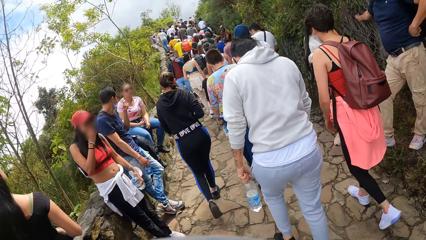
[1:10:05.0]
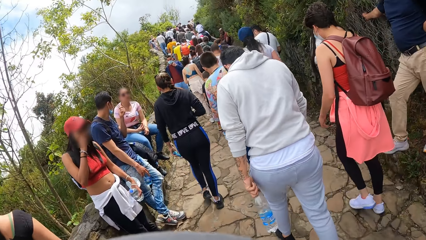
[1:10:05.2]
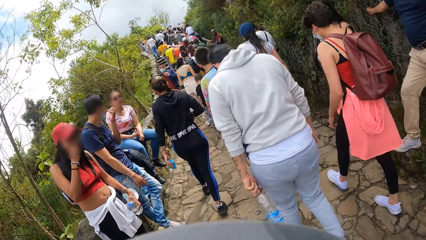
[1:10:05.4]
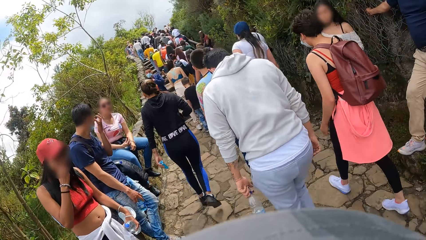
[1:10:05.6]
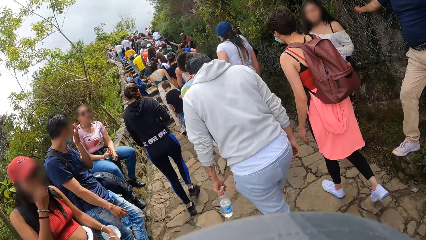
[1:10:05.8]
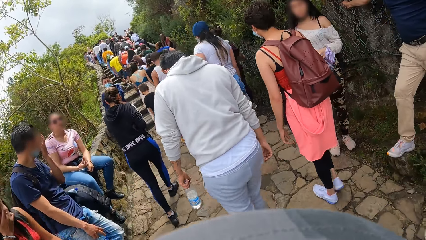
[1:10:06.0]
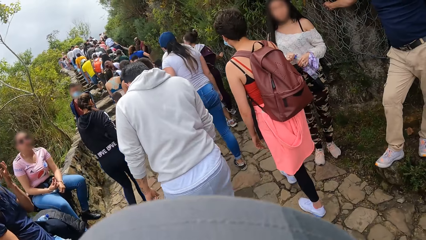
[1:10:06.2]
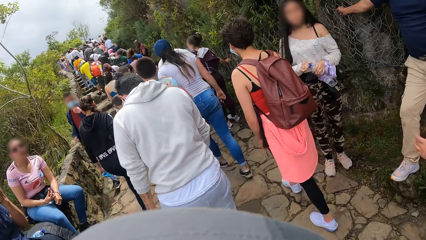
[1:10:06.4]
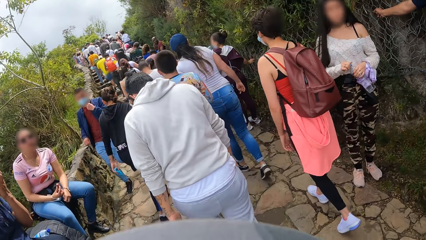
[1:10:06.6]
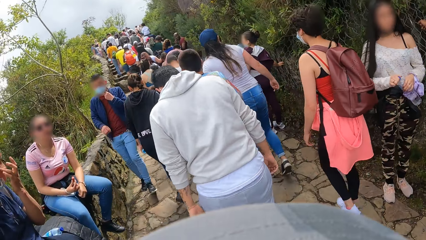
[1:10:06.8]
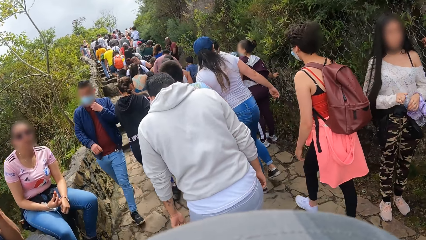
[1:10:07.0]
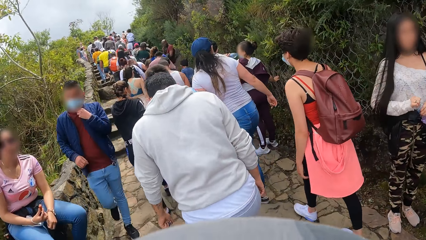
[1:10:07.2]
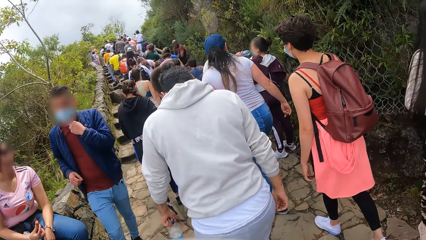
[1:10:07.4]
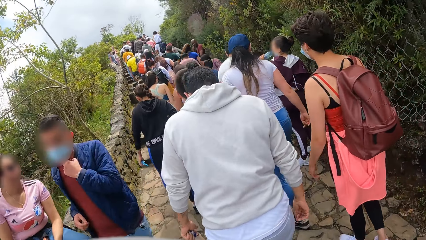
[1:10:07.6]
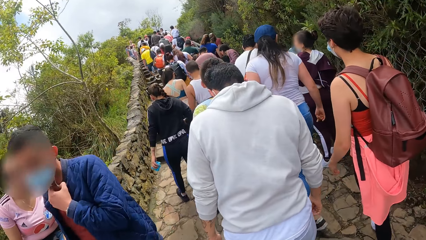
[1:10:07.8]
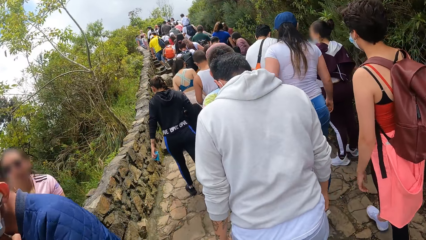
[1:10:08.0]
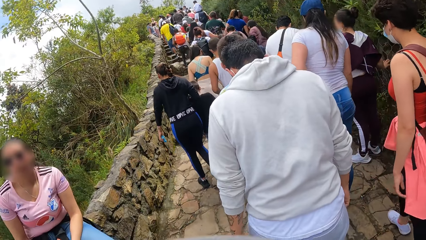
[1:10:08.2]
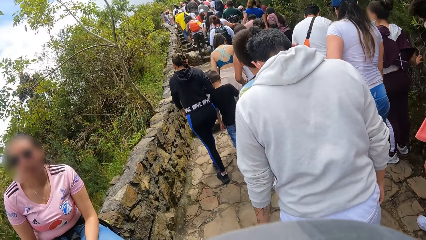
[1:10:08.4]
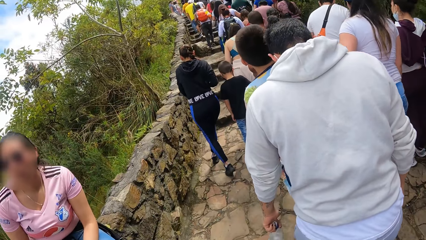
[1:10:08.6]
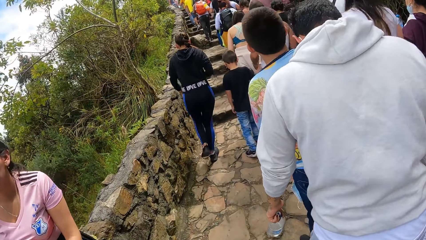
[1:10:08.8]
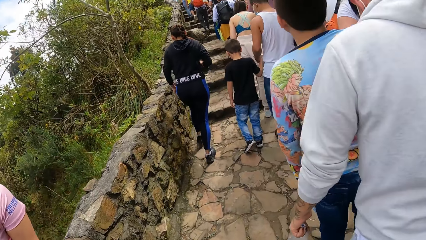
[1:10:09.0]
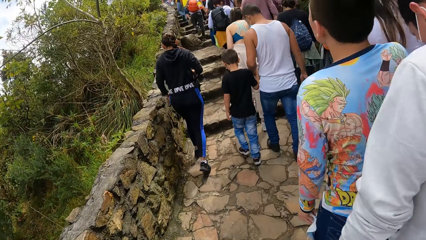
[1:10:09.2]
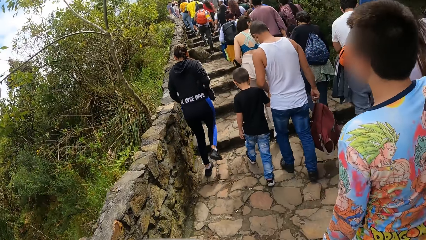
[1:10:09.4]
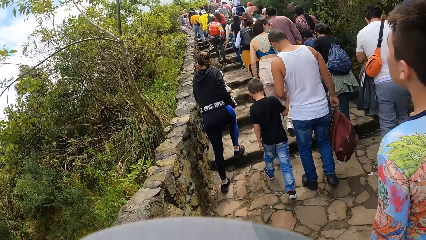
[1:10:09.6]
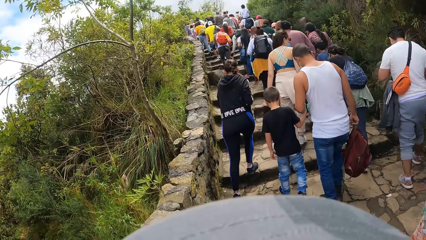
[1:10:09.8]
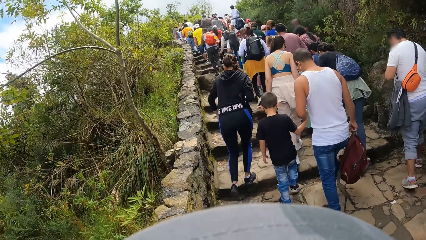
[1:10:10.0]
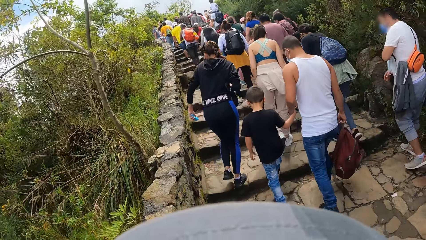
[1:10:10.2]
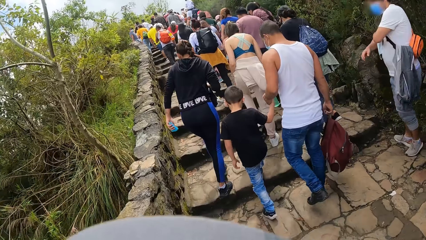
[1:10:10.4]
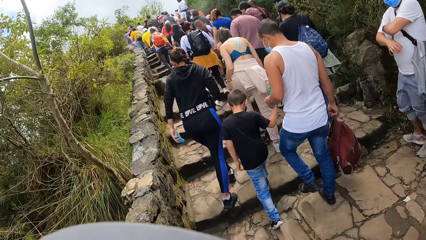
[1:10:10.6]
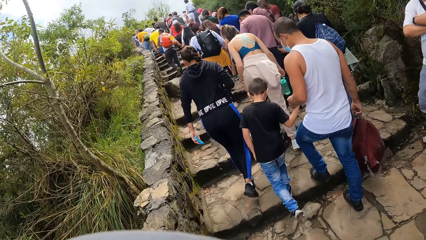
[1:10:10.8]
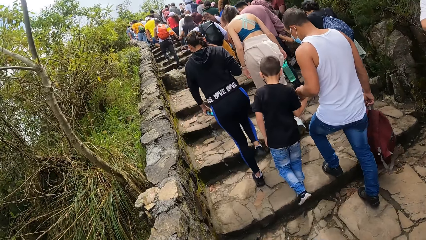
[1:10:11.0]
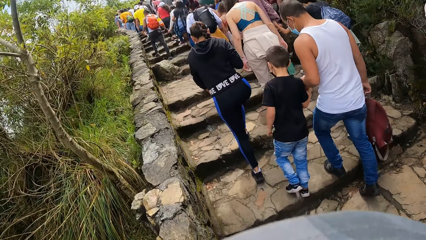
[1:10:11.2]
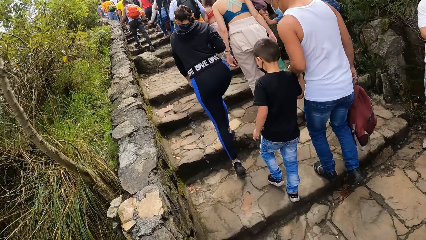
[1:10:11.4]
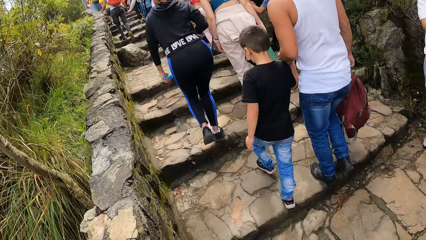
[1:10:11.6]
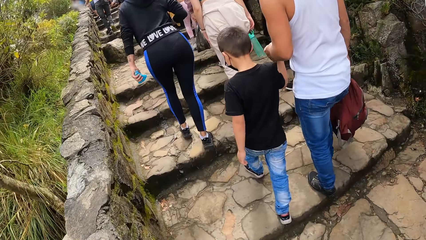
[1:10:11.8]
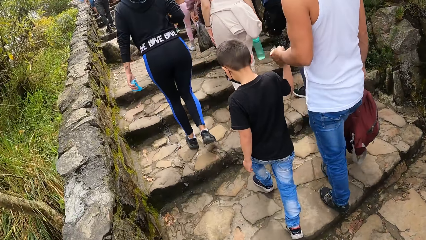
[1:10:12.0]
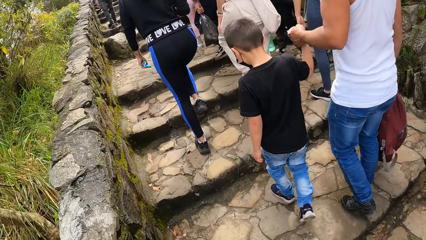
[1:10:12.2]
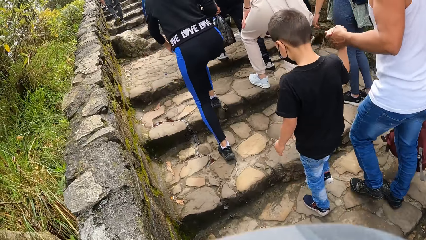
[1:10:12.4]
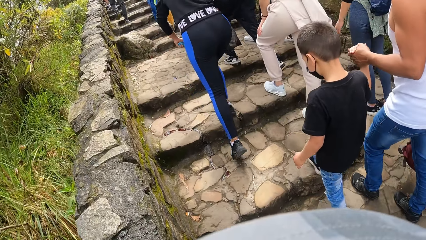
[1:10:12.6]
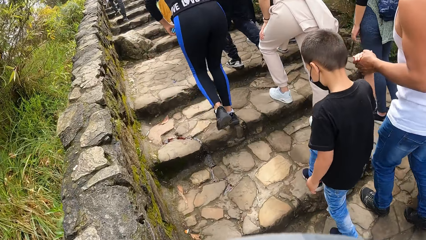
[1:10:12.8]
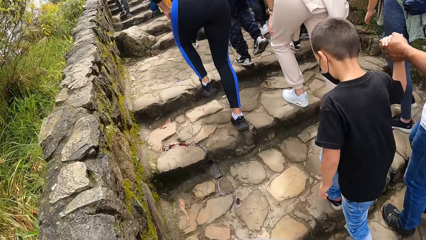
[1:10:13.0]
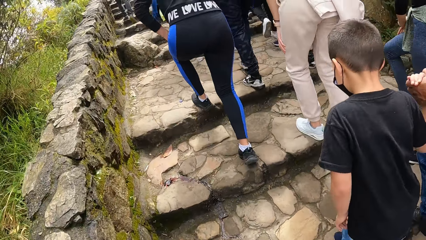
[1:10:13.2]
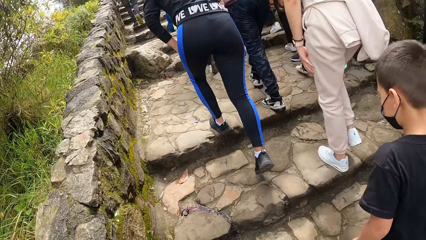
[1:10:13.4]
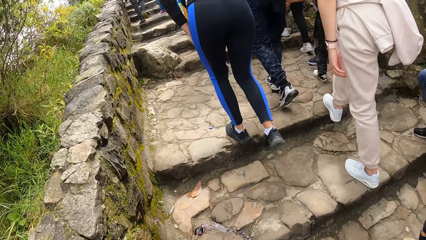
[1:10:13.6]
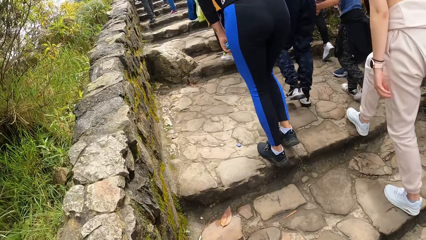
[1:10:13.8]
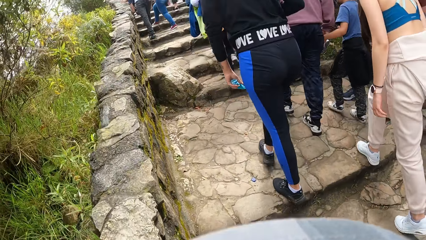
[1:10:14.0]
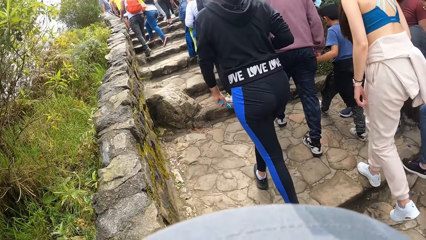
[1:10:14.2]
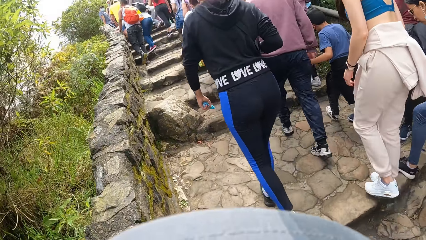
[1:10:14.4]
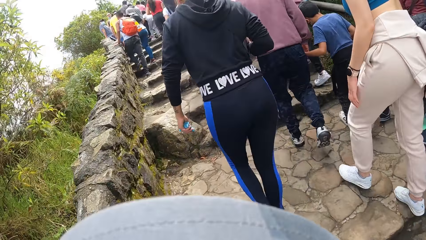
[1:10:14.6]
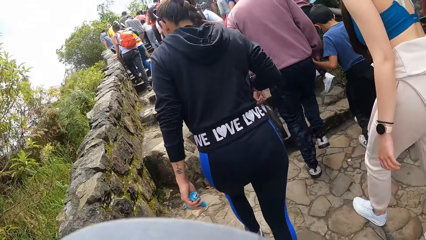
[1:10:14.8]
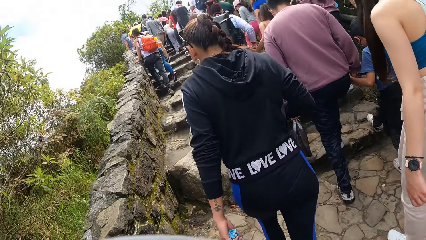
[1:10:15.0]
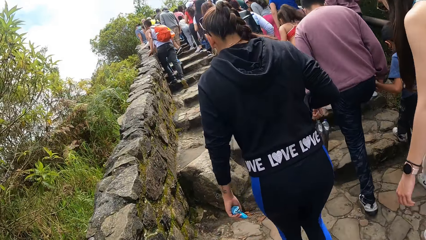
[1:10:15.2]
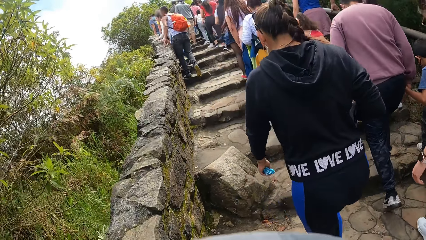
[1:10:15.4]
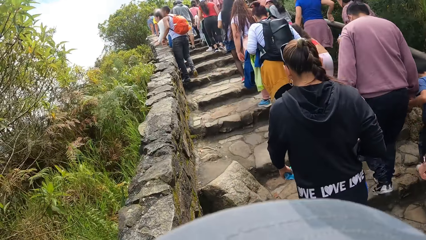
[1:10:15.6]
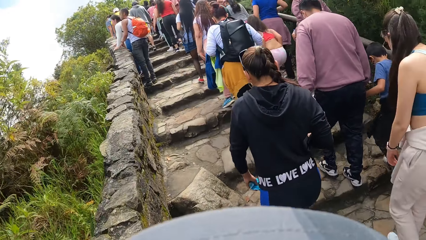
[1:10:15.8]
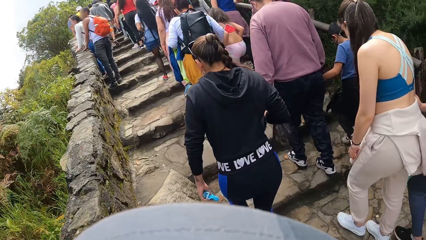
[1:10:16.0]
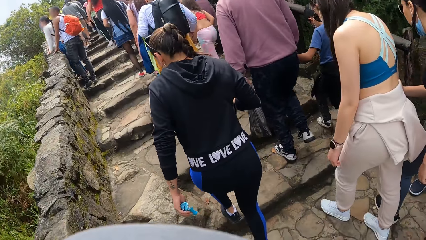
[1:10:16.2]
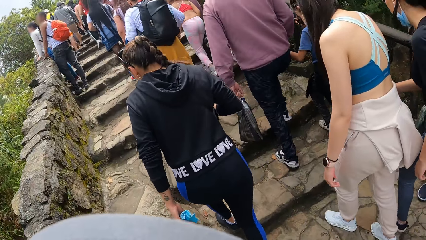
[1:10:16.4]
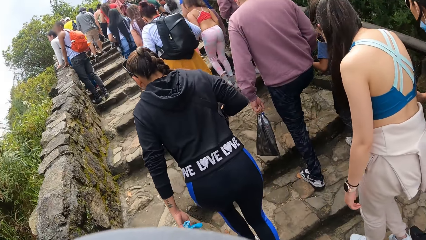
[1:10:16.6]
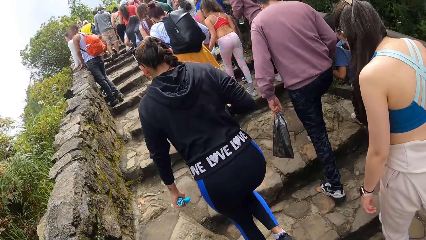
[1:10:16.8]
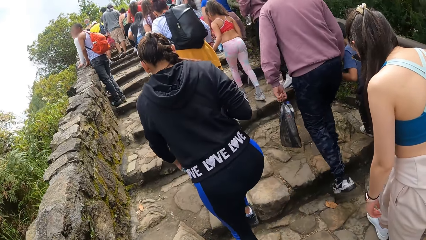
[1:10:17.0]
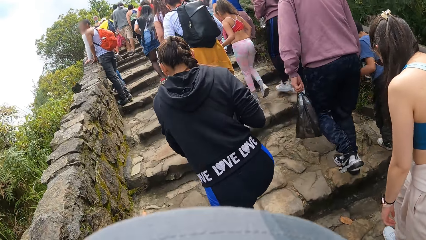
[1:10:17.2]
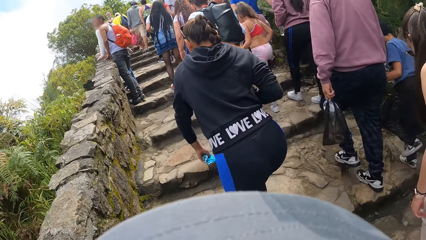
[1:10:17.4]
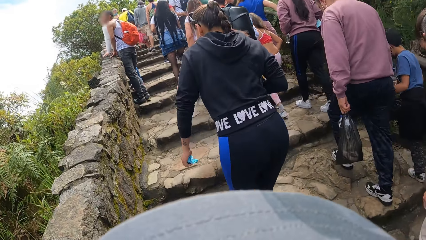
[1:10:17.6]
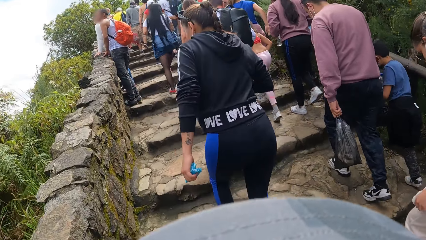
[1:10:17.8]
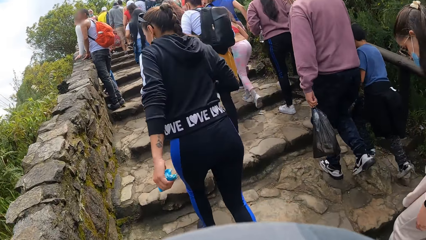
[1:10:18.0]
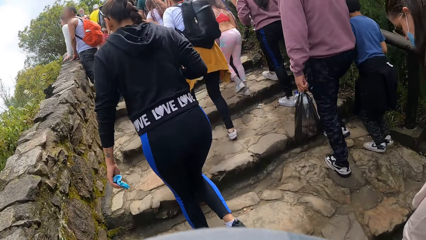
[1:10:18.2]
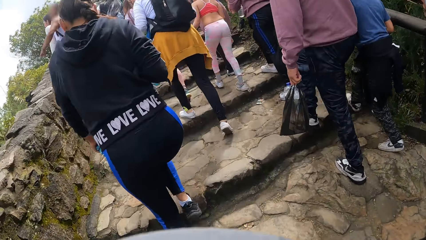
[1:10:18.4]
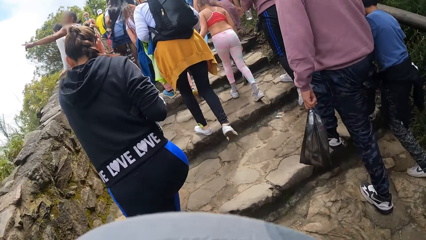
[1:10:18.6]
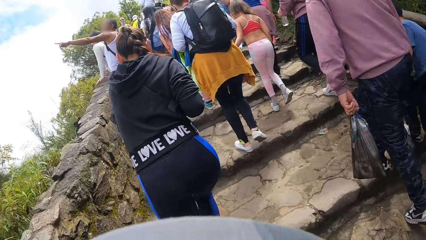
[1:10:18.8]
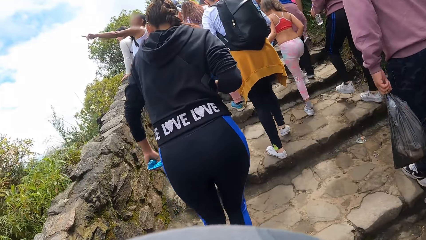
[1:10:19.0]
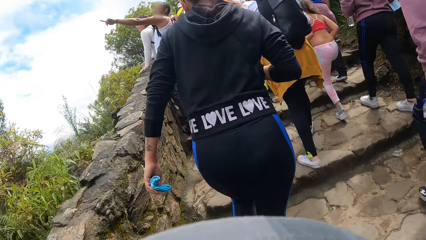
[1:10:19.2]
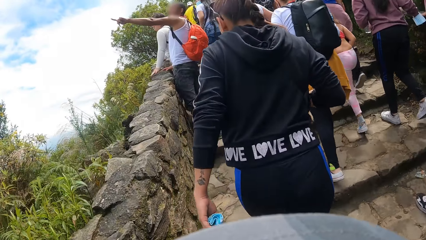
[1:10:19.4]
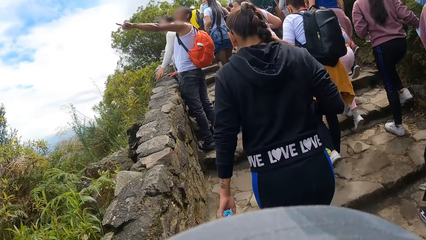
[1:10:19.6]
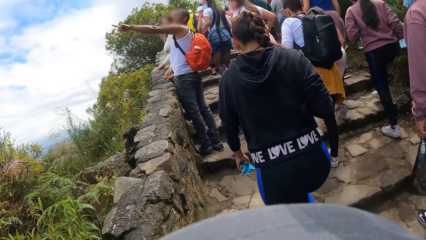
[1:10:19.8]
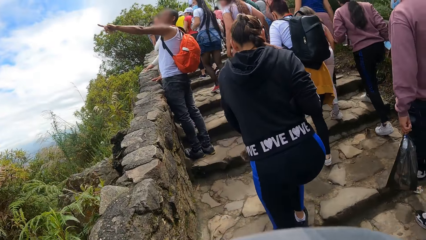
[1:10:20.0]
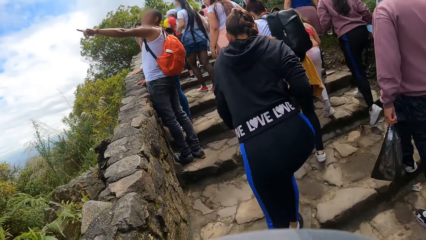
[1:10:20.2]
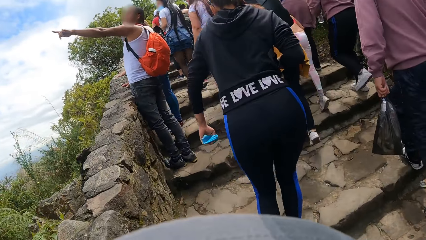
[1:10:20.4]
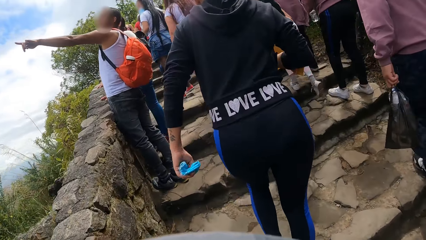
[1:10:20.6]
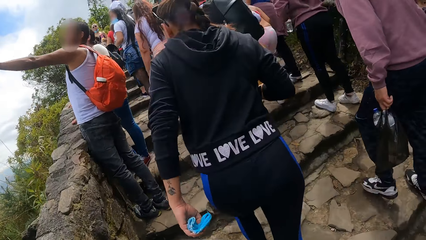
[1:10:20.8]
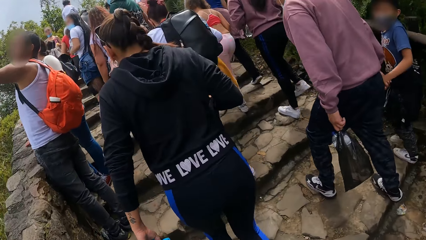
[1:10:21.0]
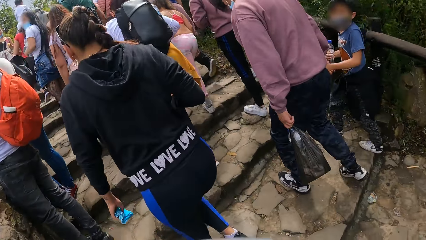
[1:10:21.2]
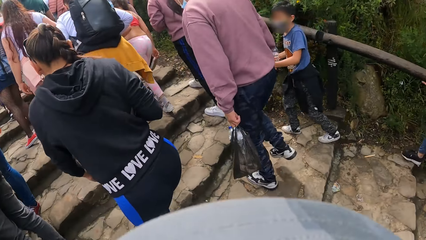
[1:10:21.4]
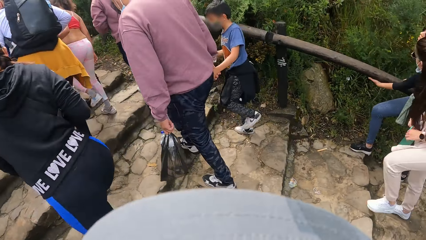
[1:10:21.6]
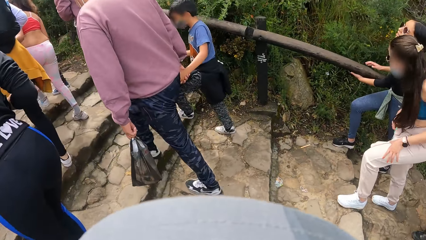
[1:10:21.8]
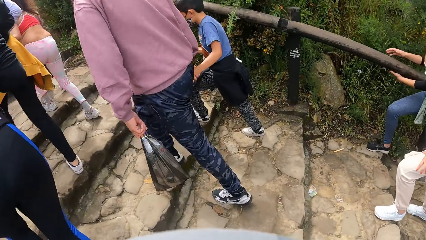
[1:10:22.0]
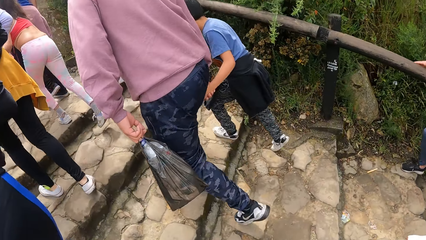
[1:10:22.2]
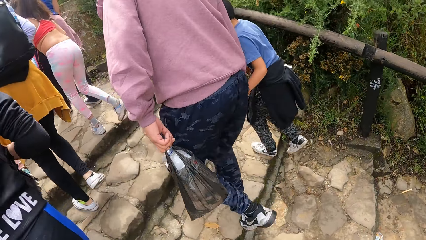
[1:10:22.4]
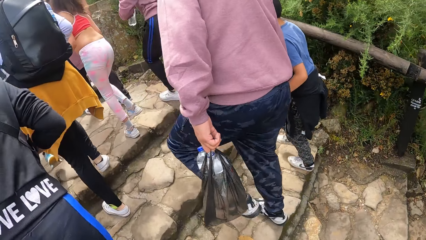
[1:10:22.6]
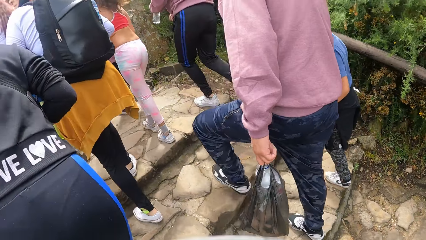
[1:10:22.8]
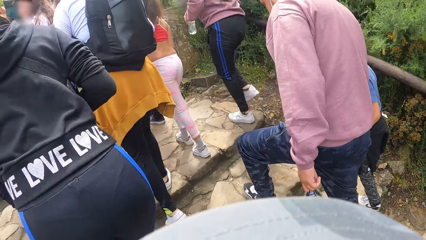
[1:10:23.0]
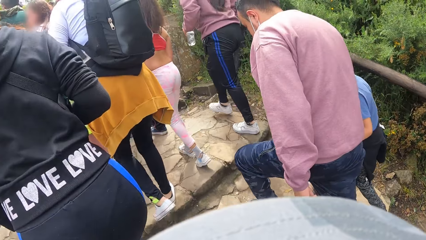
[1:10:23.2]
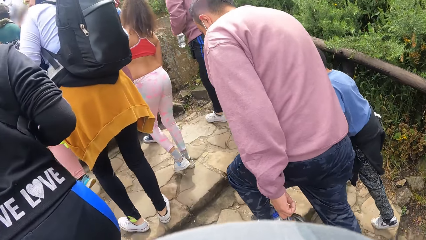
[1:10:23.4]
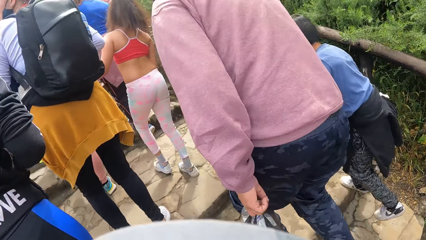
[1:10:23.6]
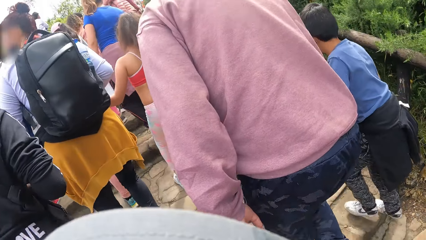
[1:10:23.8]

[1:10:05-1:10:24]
The camera wearer walks on a bridge. They climb up stairs.
